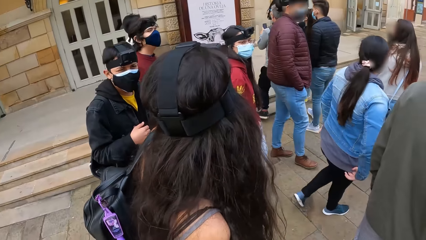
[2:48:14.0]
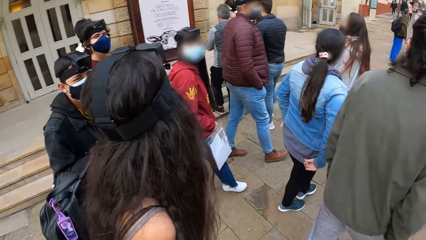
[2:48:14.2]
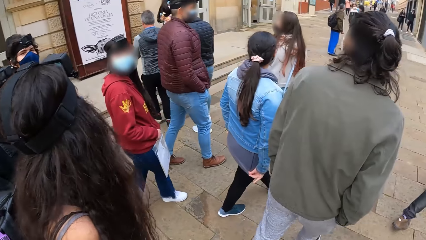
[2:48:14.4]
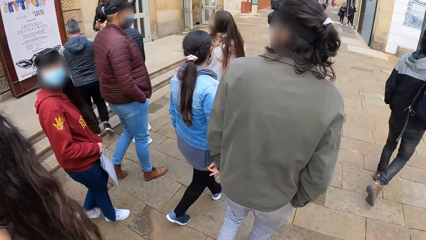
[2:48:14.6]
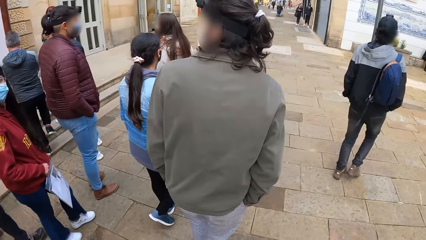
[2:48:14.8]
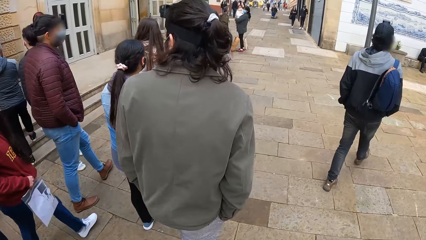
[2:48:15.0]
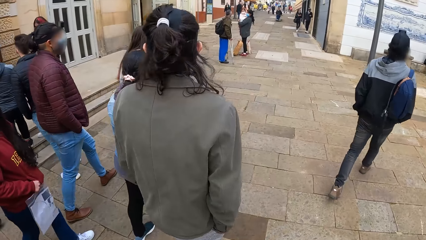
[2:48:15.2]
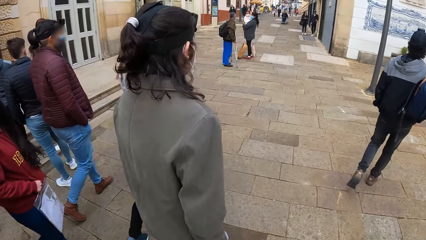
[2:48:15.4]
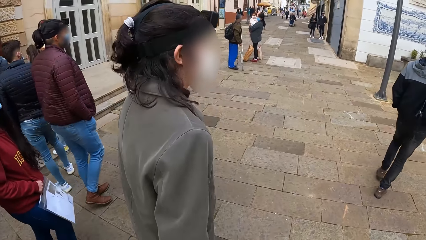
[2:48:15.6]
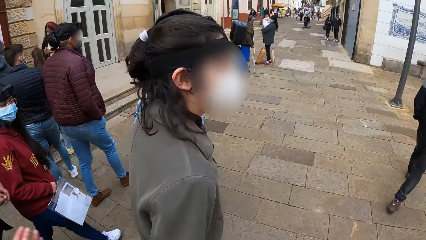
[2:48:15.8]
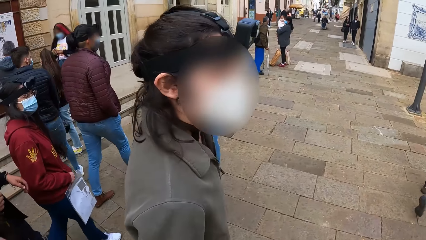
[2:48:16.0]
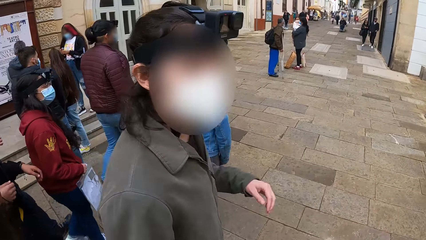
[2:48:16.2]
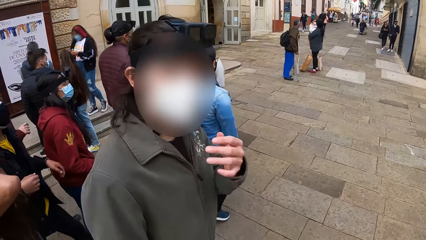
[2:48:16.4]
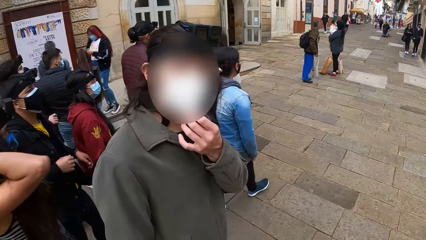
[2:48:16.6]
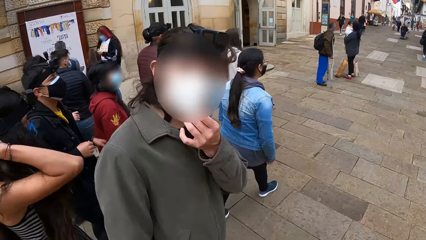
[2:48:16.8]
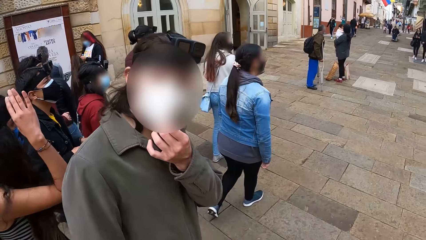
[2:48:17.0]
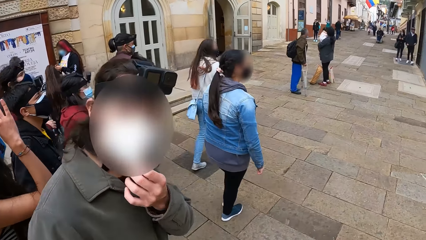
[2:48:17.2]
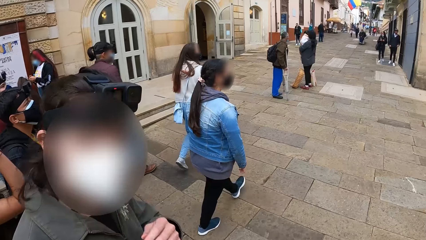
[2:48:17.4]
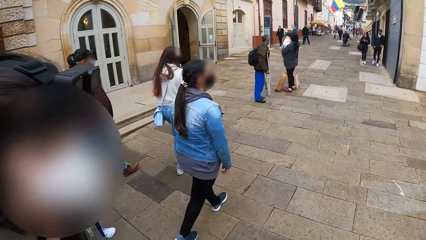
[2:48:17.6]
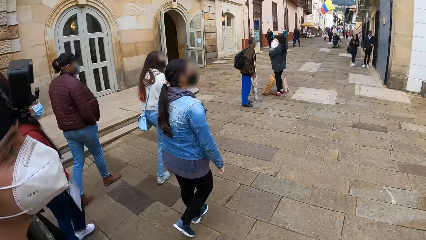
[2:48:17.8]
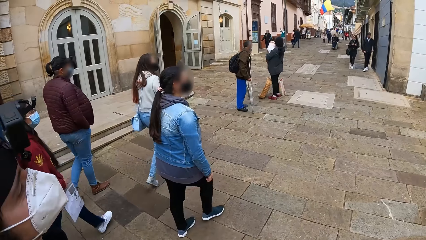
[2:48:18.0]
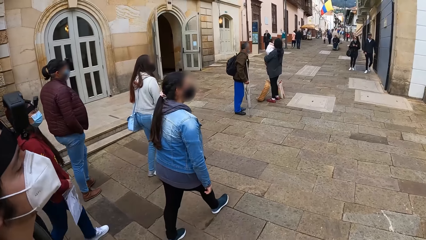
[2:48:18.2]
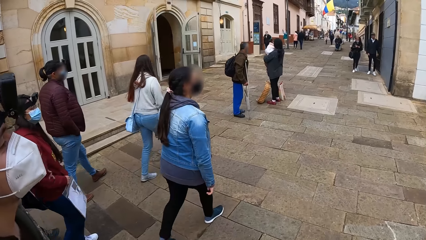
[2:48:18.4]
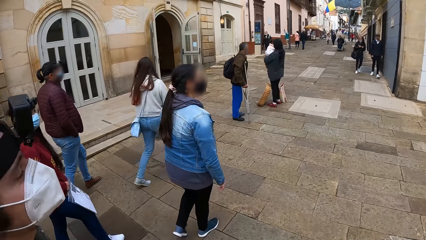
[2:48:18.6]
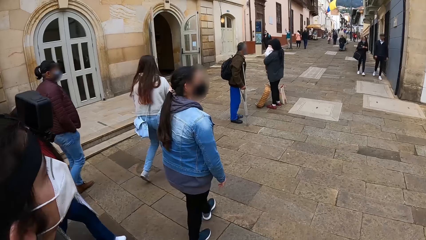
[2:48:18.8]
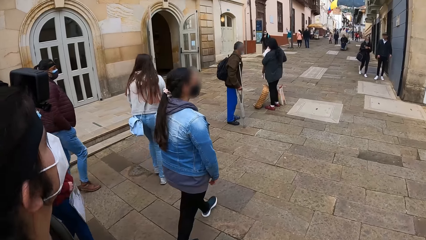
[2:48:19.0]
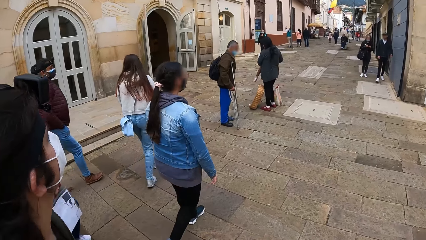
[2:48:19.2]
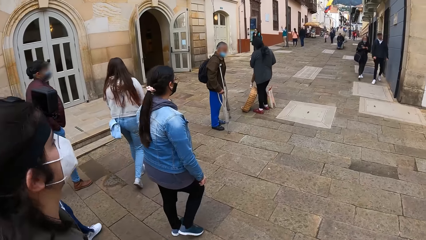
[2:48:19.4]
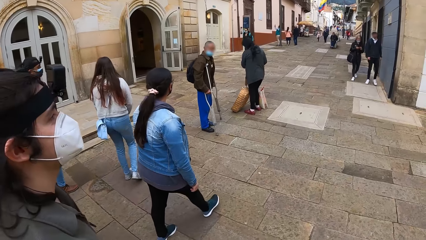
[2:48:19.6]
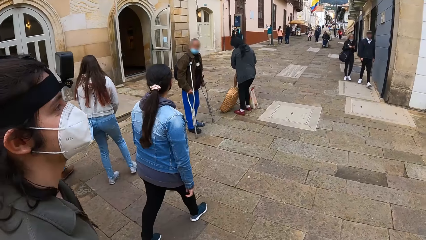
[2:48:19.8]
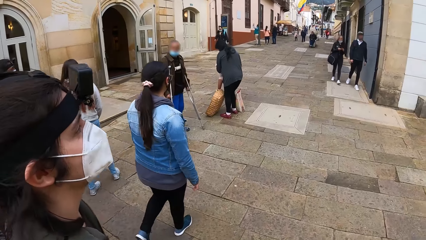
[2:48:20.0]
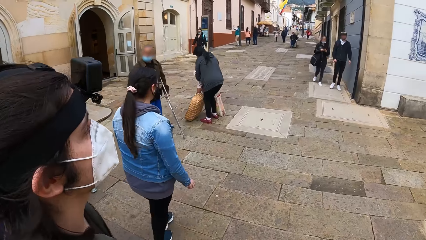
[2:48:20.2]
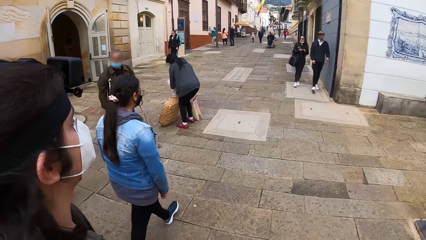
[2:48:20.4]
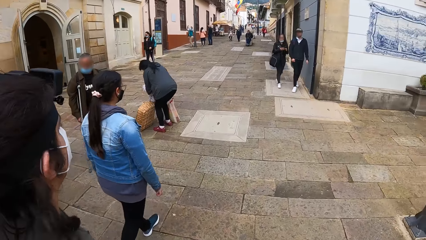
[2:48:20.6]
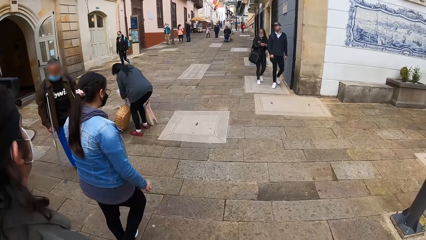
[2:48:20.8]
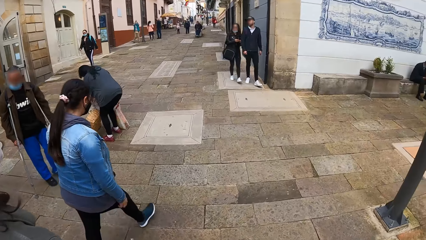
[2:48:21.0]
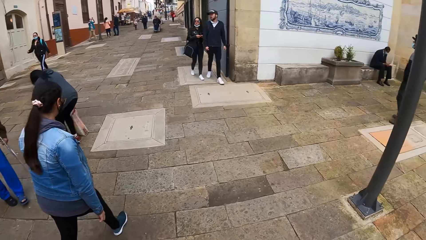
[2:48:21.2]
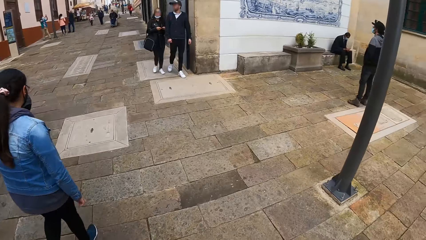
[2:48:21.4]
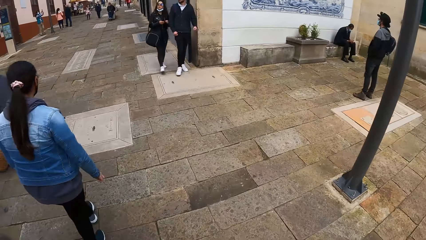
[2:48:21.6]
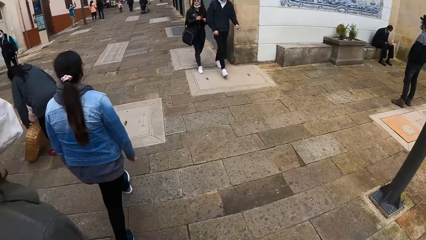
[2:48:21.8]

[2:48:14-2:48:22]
The camera wearer interacts with the man. The man adjusts a nose mask on his face with his right hand.

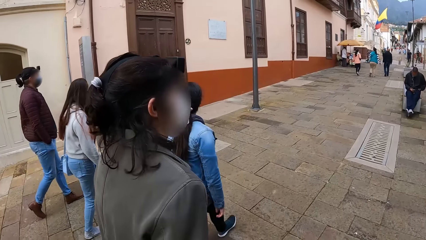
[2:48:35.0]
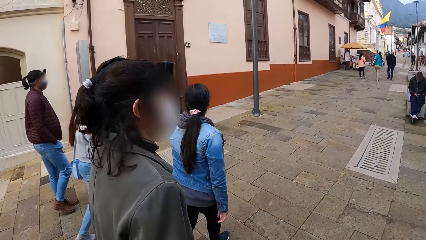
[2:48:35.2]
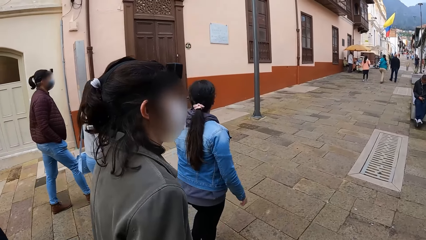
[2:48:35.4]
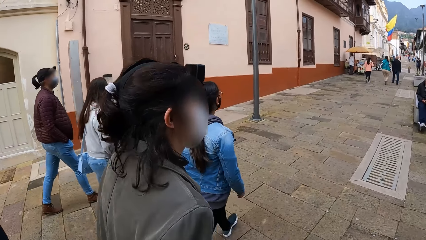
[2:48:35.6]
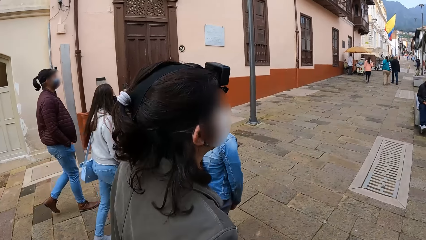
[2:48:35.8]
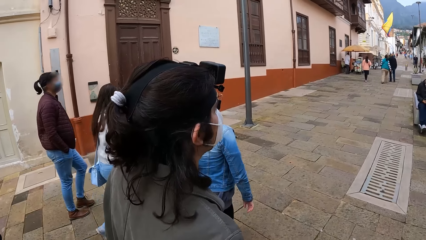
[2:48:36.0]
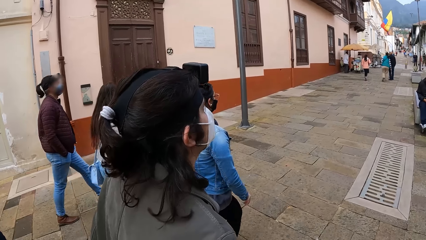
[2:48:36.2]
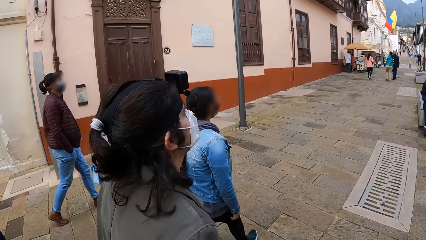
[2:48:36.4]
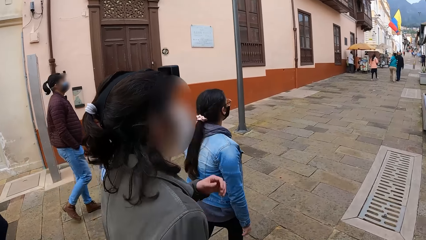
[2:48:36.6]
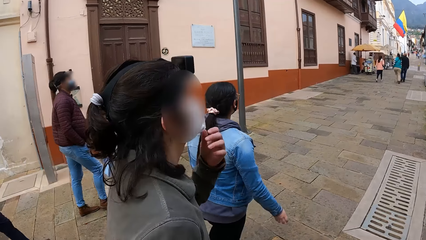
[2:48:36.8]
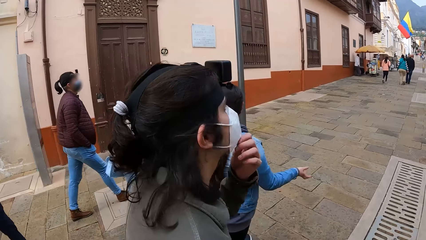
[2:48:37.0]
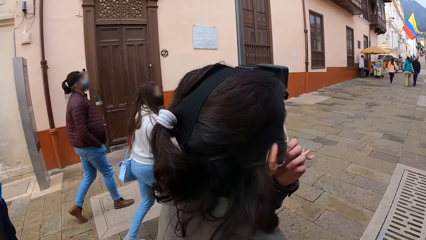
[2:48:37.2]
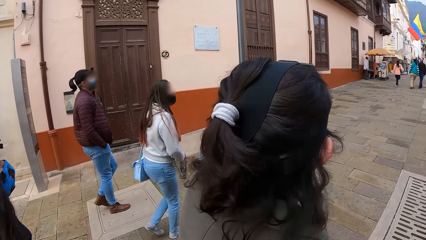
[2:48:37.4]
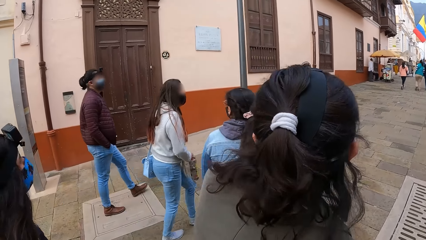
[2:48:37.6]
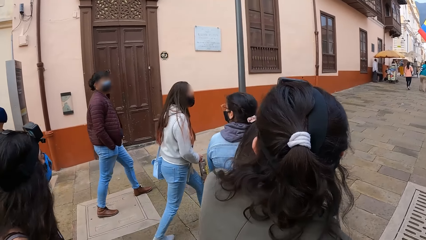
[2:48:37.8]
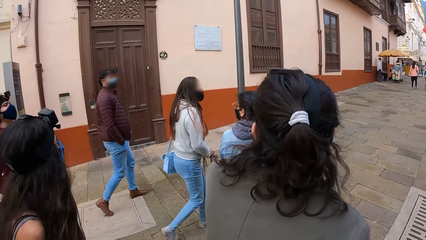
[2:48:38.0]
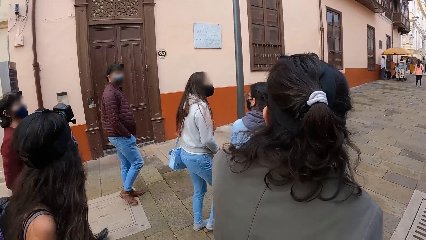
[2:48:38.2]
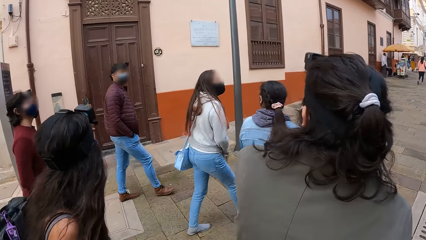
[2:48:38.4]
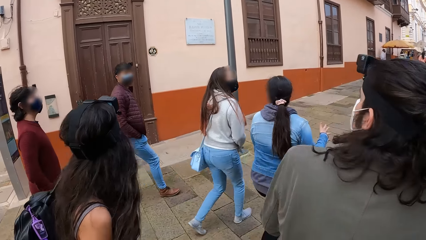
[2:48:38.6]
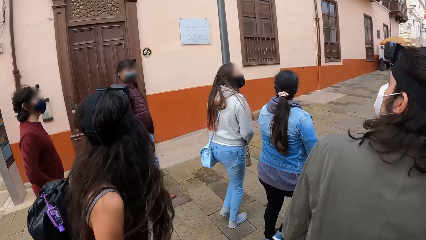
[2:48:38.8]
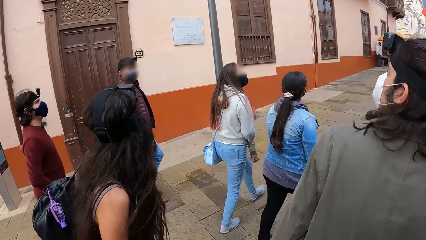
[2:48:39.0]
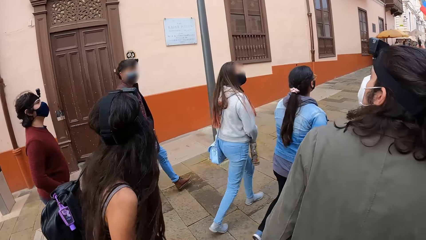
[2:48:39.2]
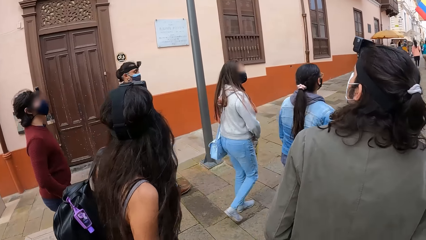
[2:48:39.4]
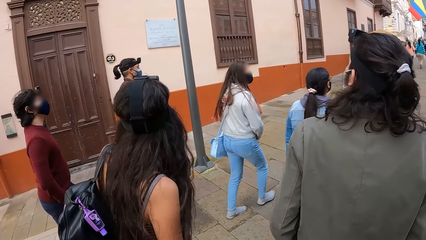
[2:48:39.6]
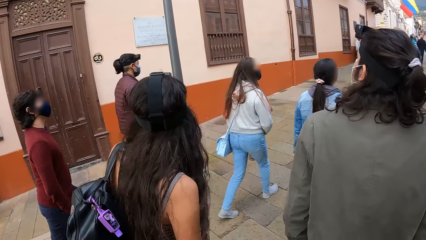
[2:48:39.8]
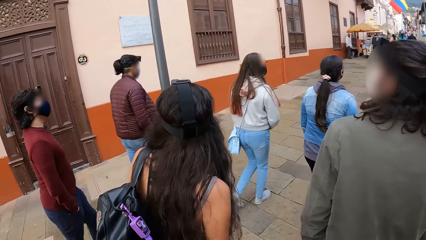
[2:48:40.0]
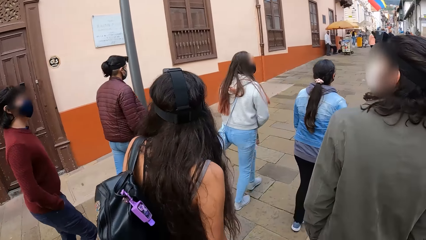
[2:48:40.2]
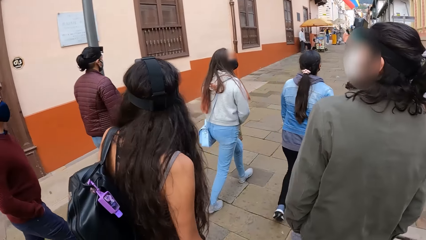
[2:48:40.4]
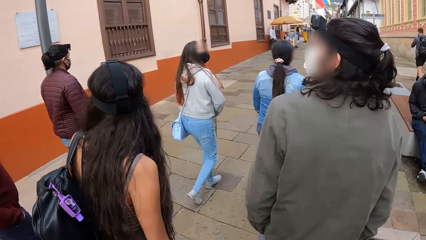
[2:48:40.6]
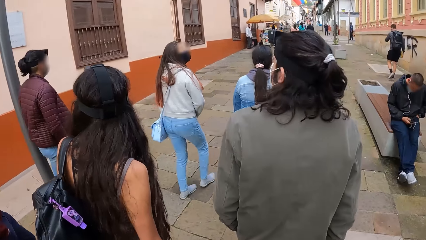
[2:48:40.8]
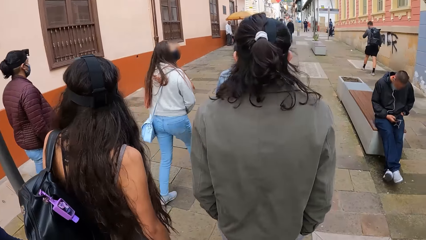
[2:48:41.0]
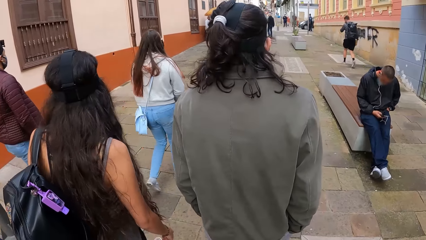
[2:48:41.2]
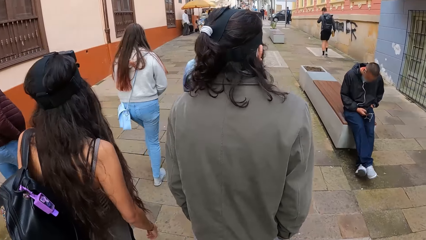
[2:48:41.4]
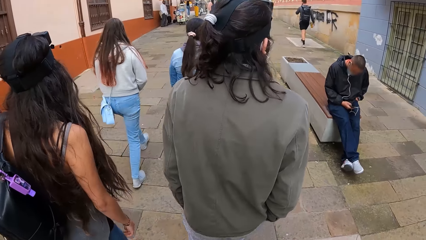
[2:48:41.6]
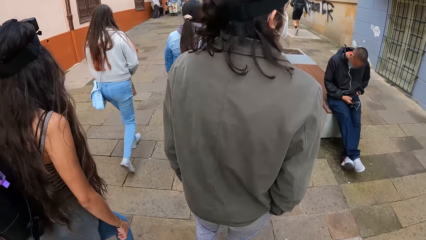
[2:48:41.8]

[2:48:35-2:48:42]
The man adjusts the nose mask on his face with his right hand.
